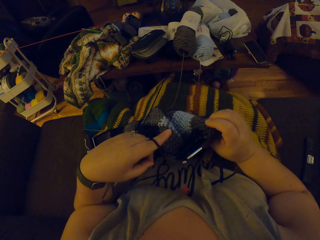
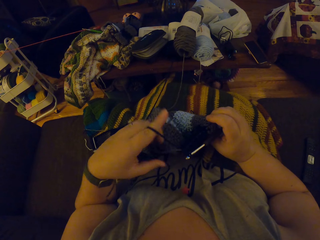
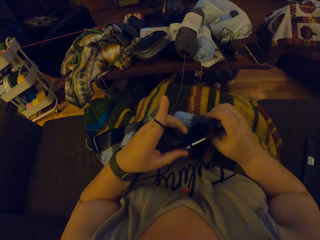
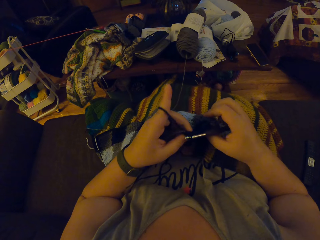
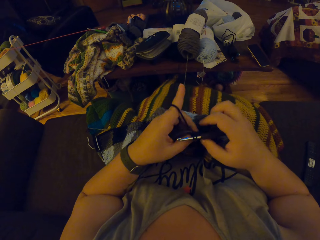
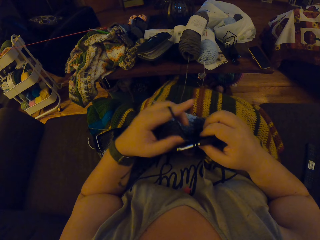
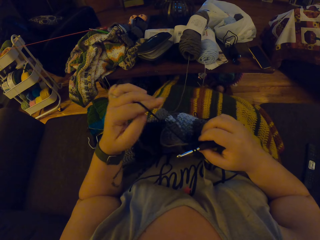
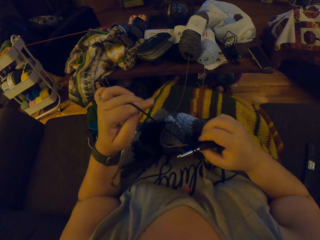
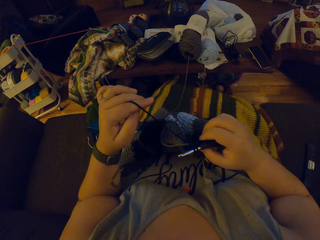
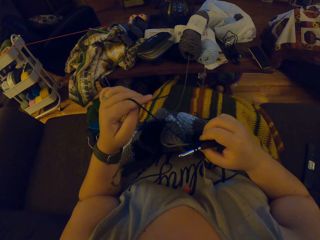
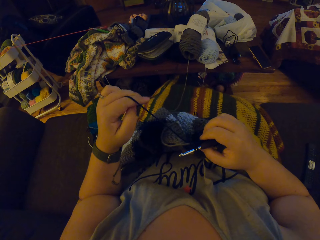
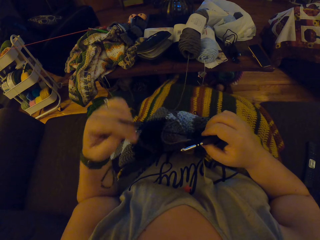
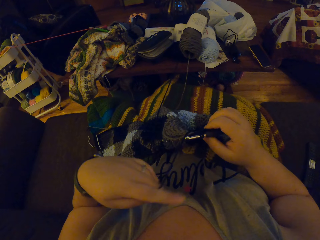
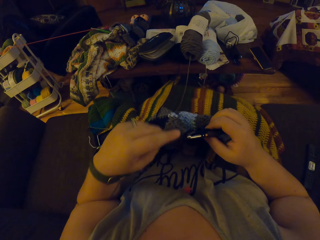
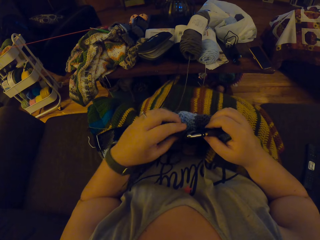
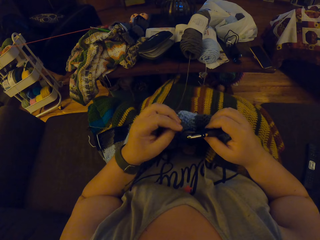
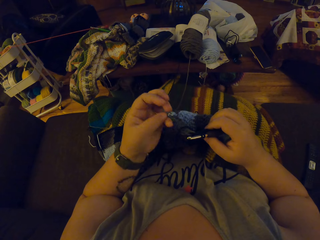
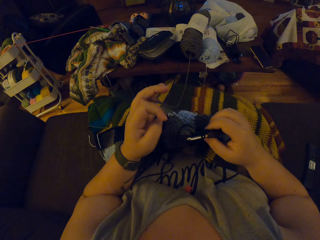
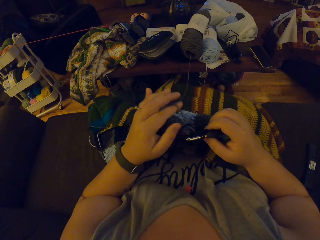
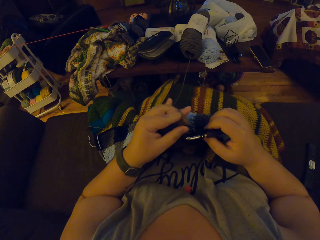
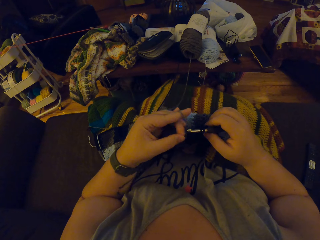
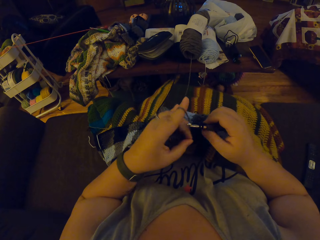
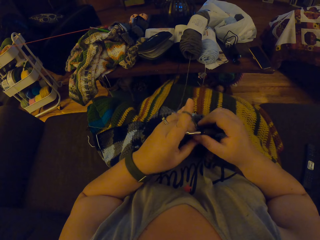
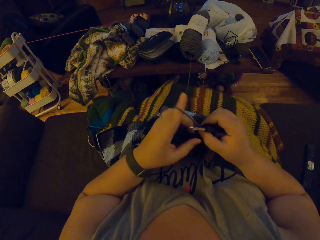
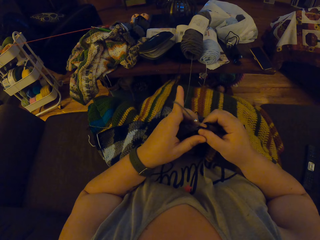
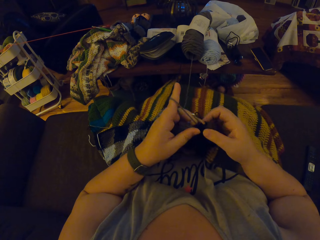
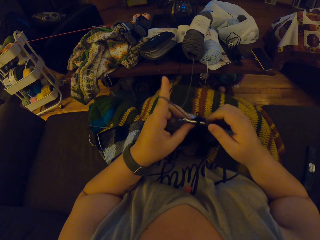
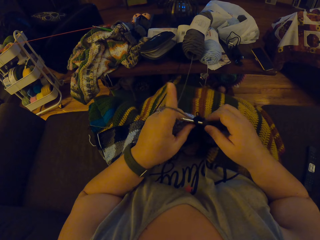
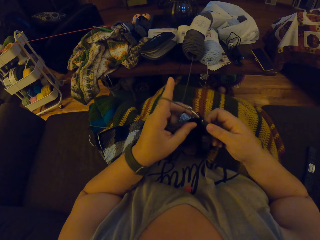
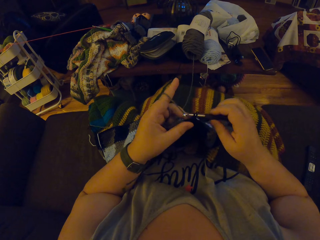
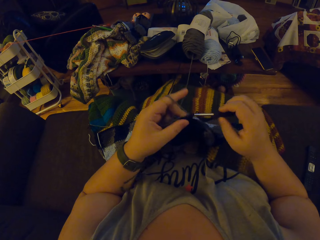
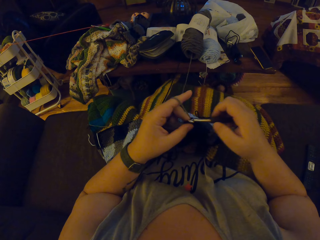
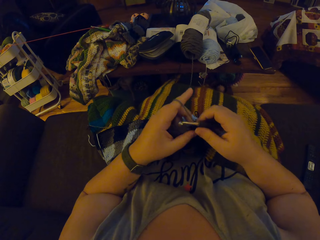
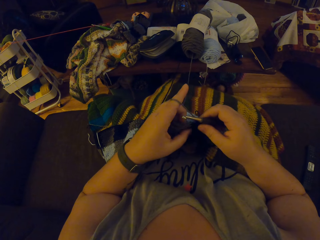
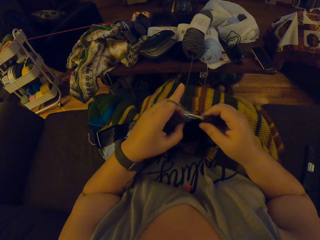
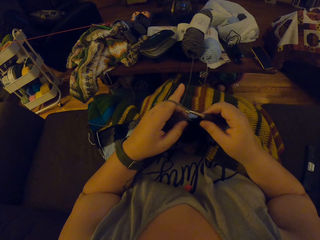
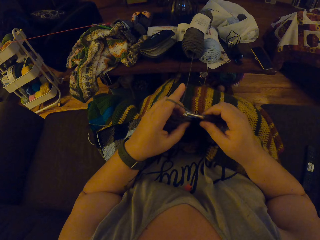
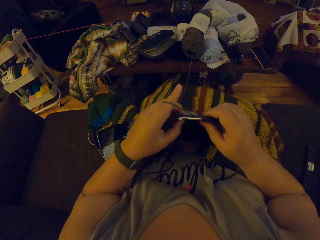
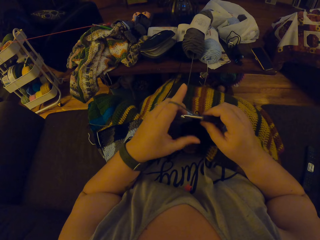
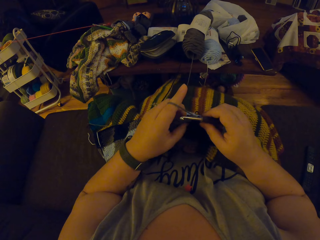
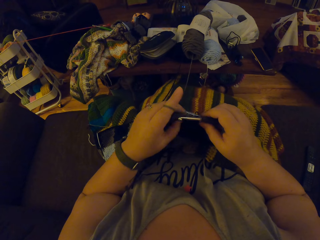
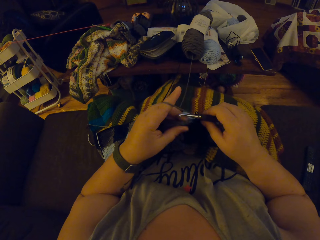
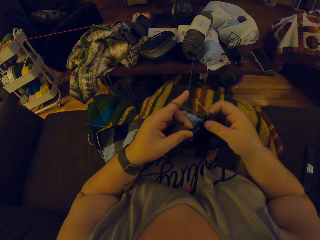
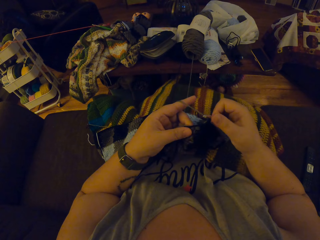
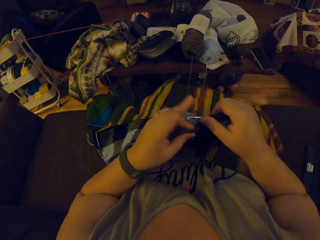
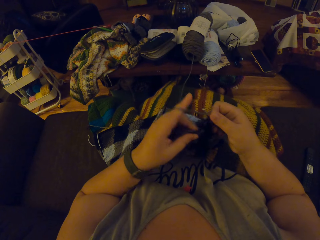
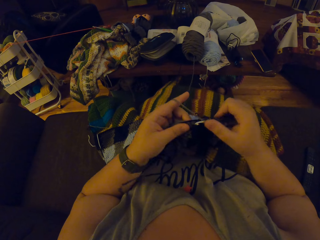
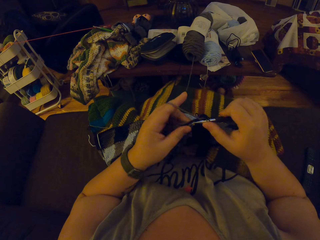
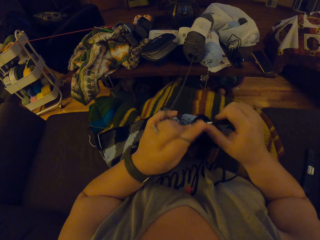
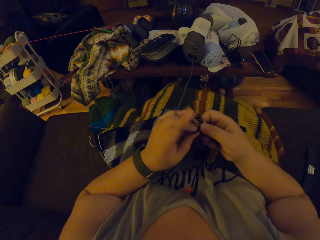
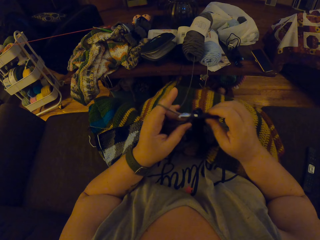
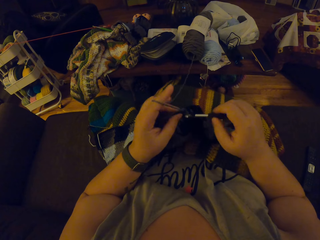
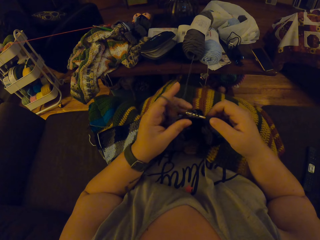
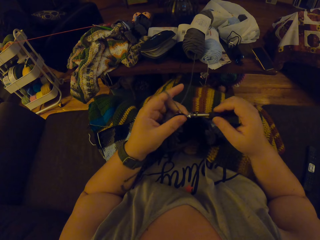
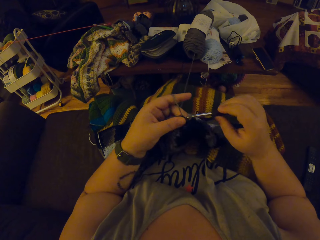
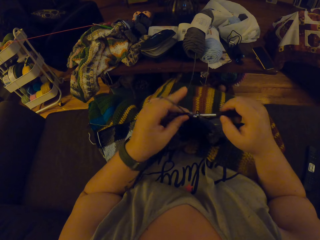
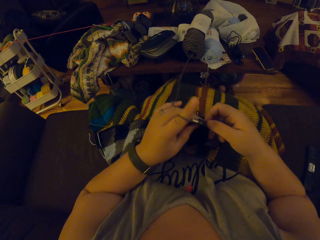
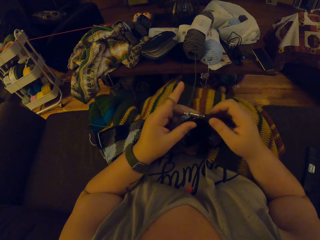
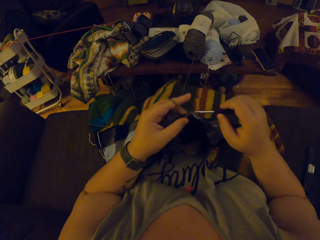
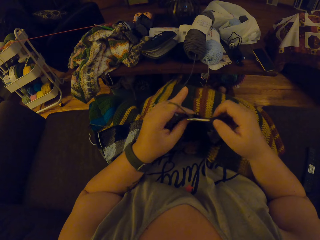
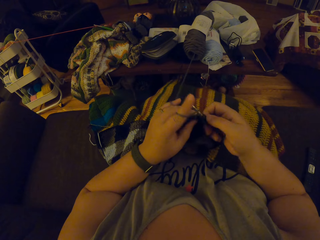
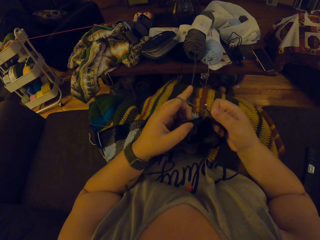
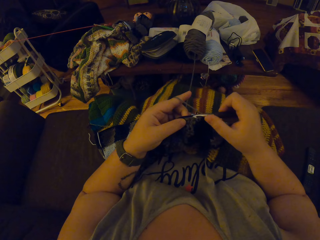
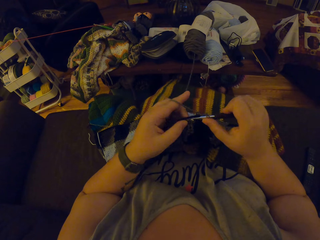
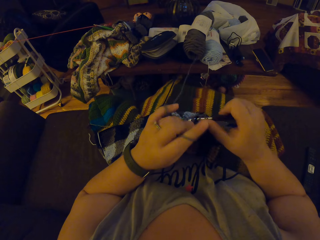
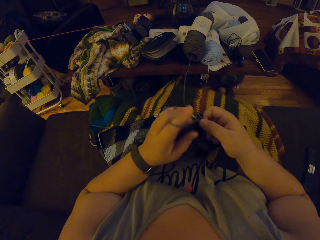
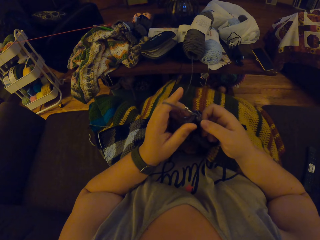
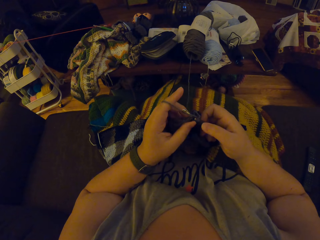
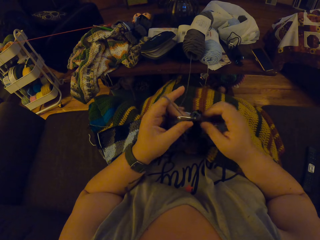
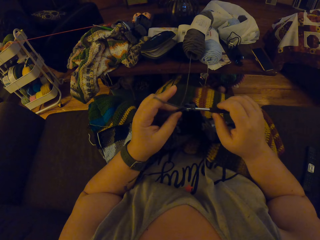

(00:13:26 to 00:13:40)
The camera wearer touches the scarf. They straighten the thread. They roll the thread on the fingers. They pass the scarf to the left hand. They touch the scarf. They knit the scarf. They touch the scarf. They knit the scarf.

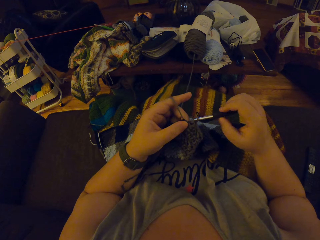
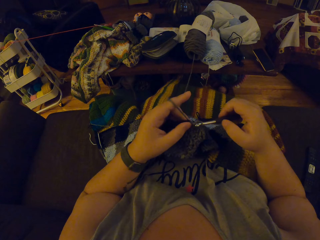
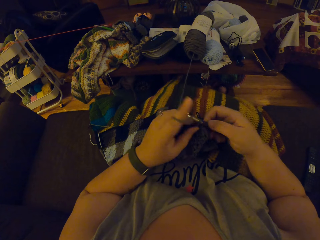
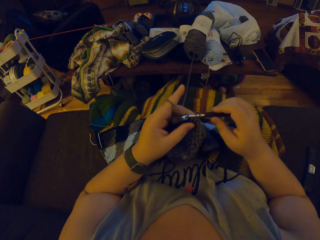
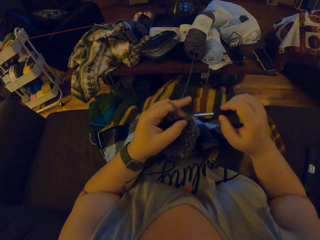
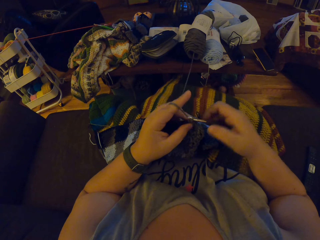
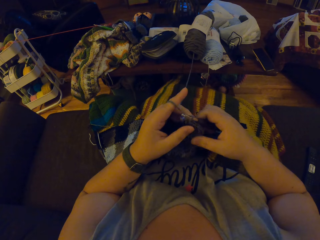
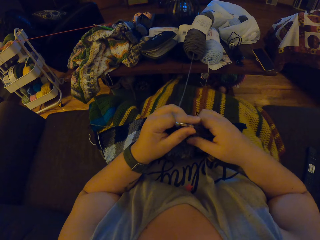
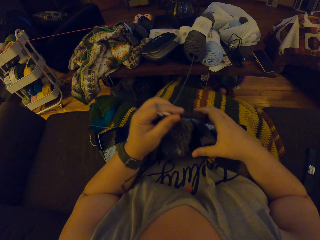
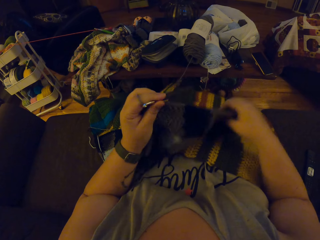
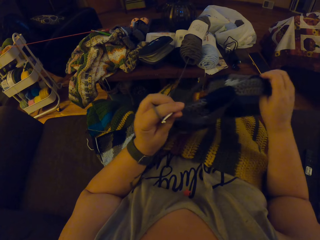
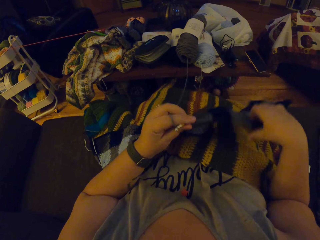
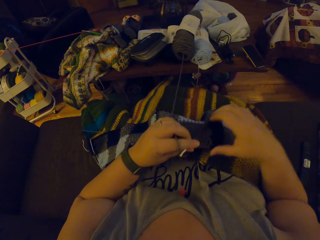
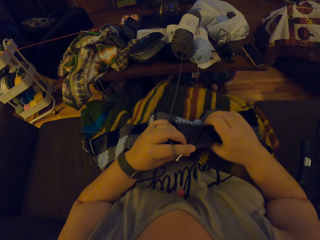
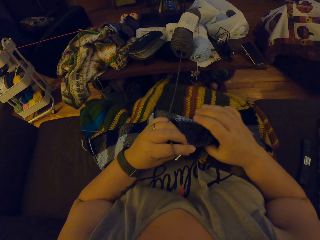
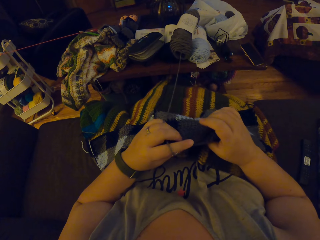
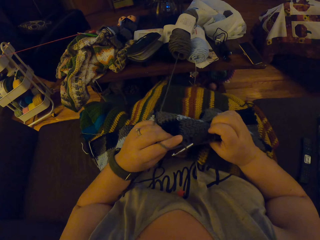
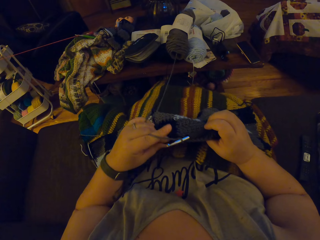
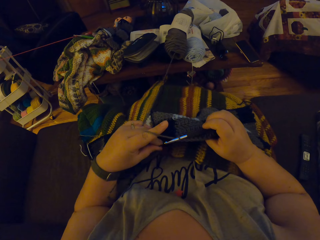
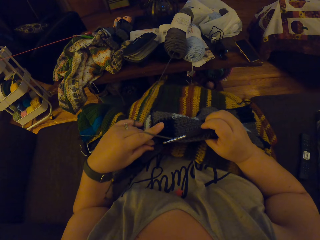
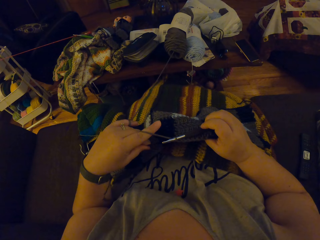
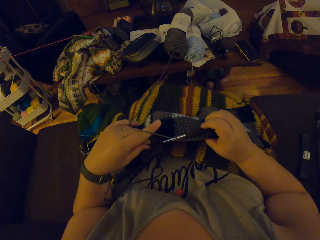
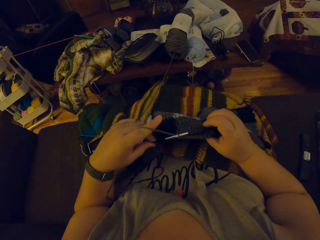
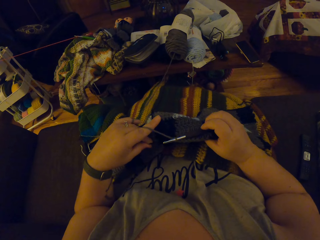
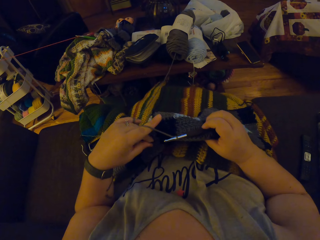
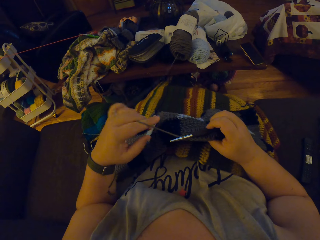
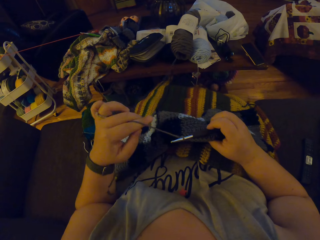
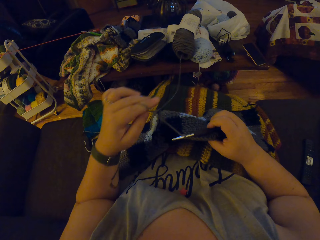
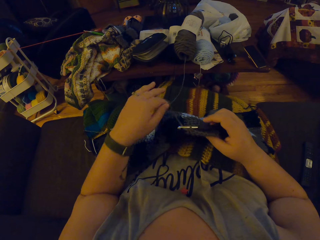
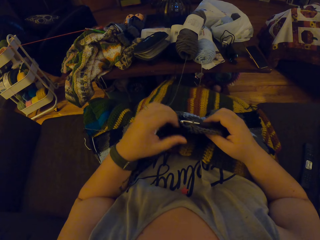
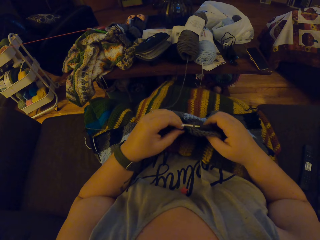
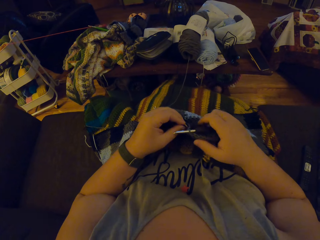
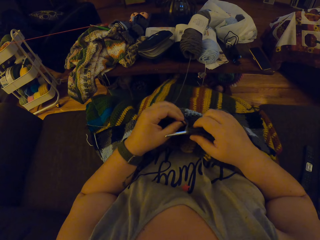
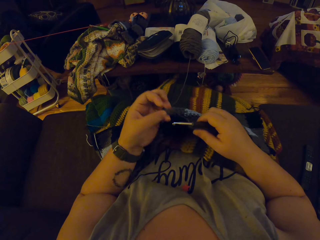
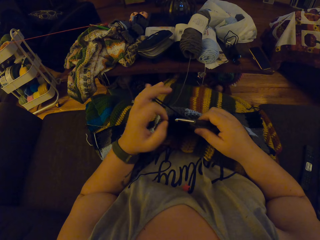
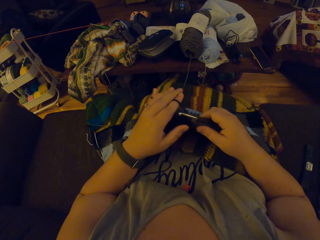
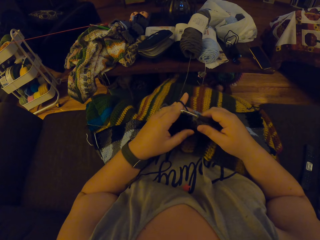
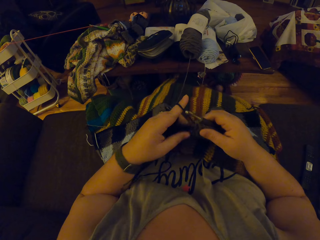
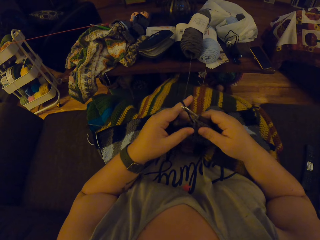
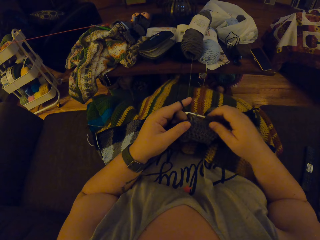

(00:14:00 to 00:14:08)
The camera wearer shifts the crochet hook from the right to the left hand. They stretch the cloth with the right hand. They hold the hook back with the right hand. They stretch the crochet wool with the left hand. They knit the cloth.
